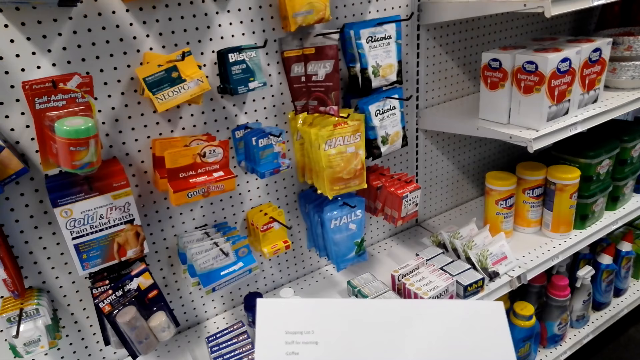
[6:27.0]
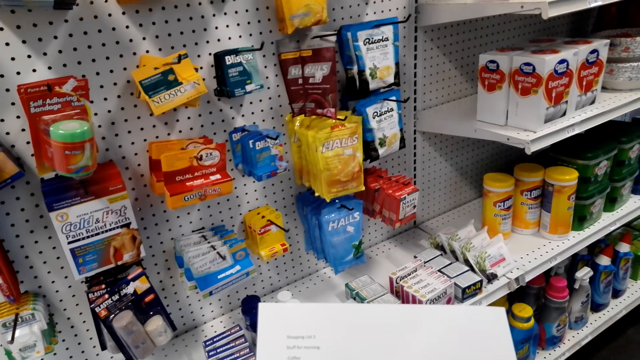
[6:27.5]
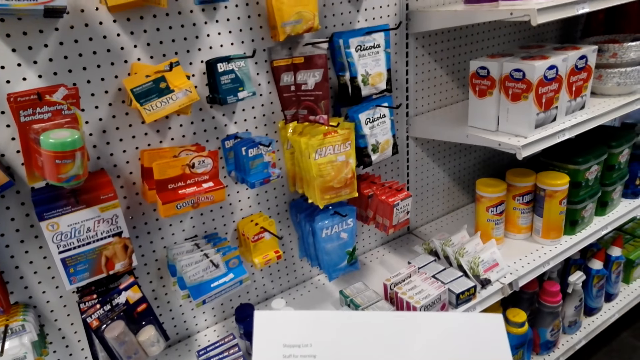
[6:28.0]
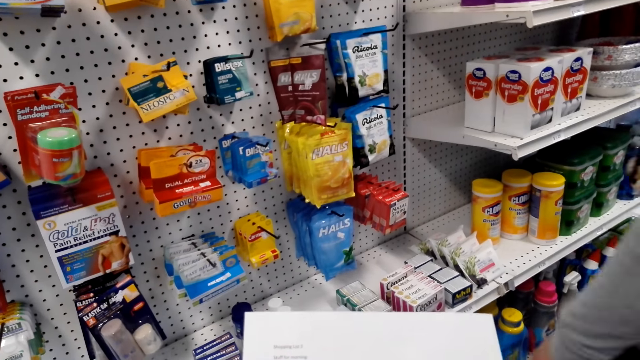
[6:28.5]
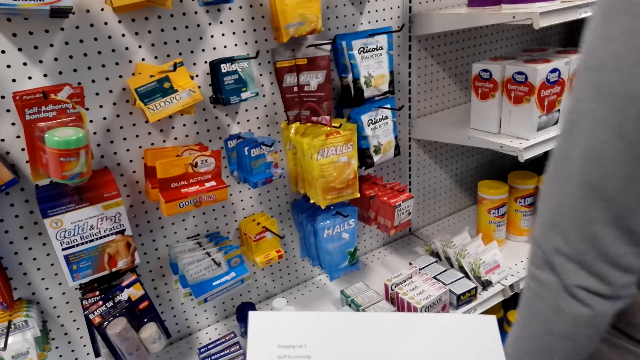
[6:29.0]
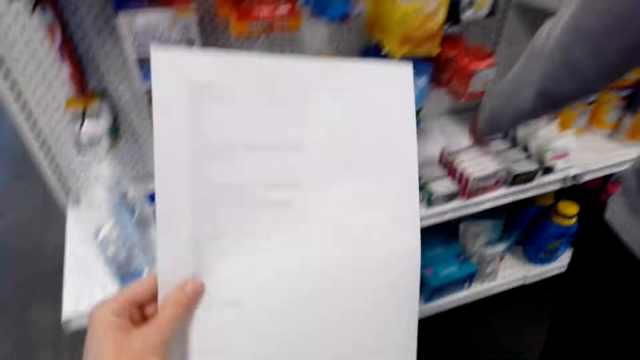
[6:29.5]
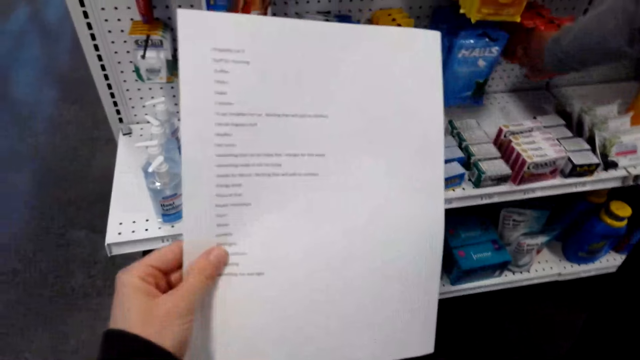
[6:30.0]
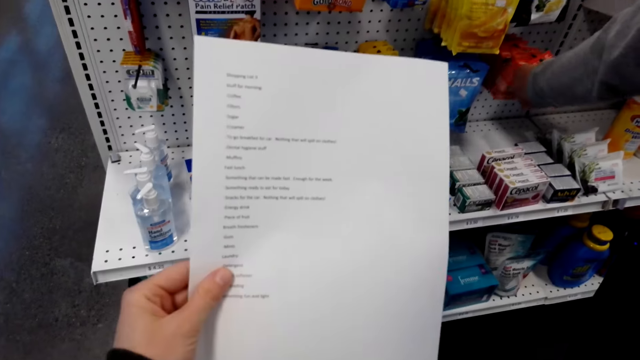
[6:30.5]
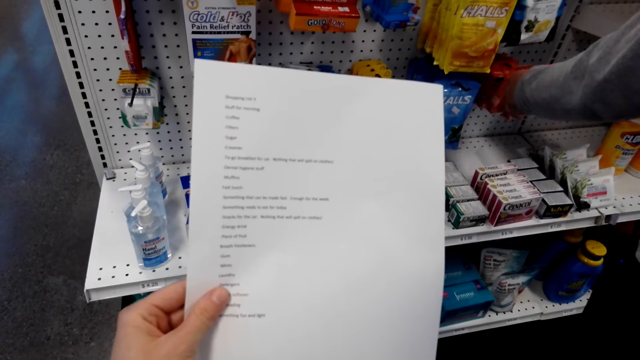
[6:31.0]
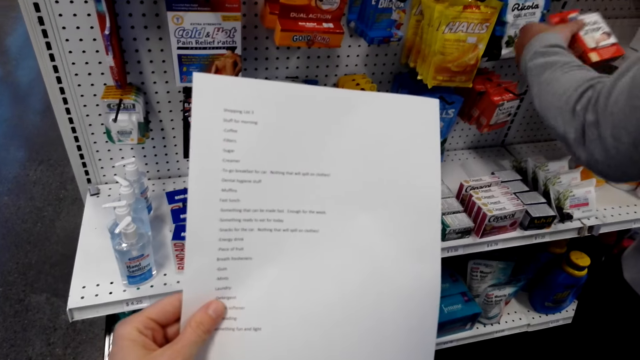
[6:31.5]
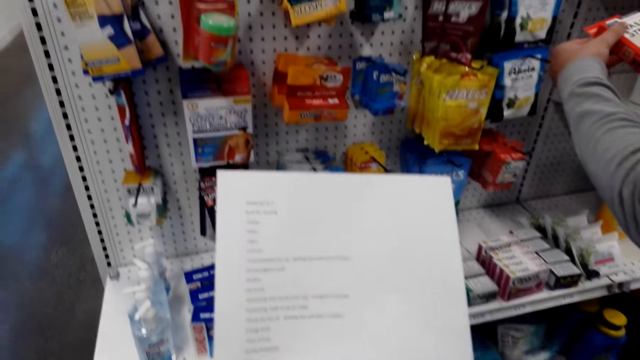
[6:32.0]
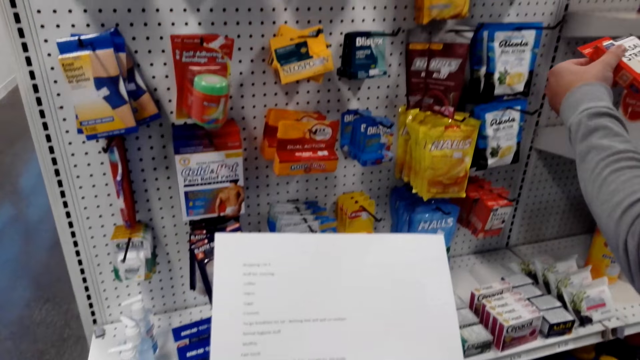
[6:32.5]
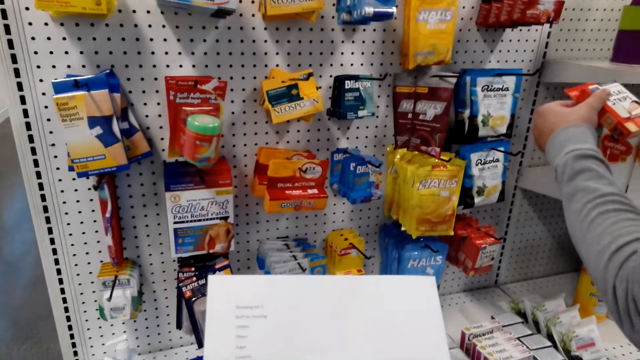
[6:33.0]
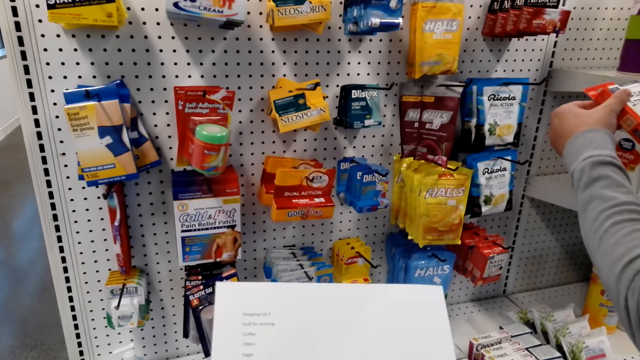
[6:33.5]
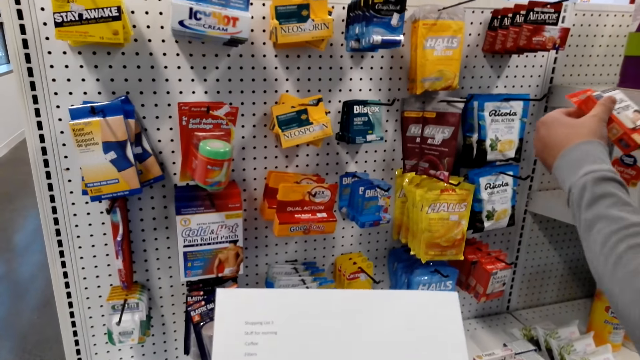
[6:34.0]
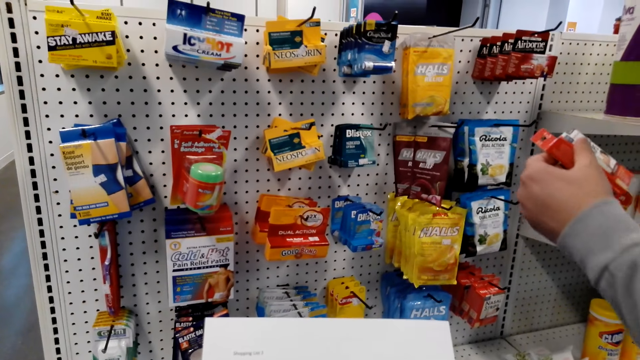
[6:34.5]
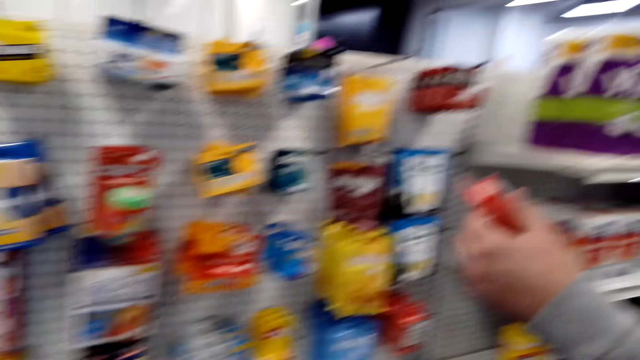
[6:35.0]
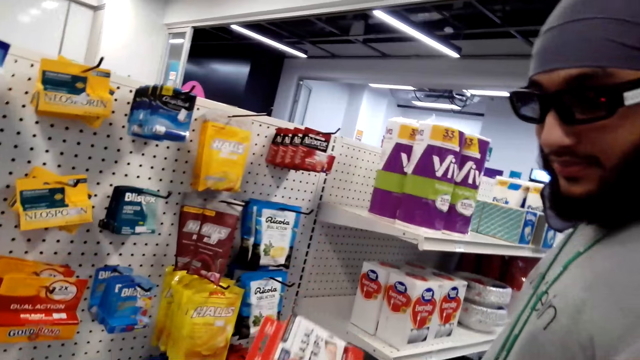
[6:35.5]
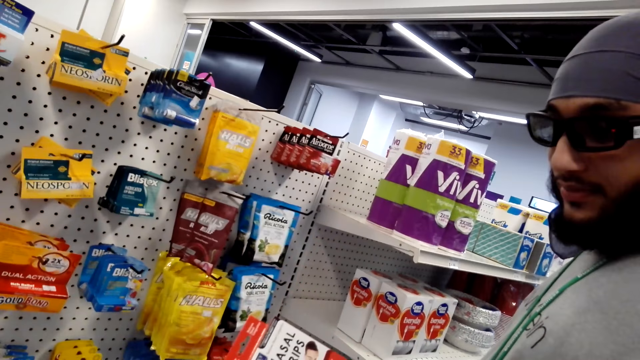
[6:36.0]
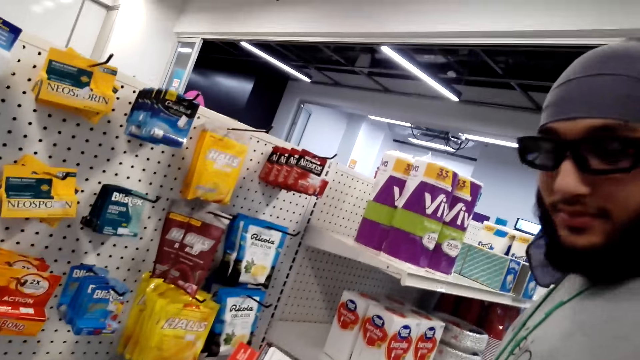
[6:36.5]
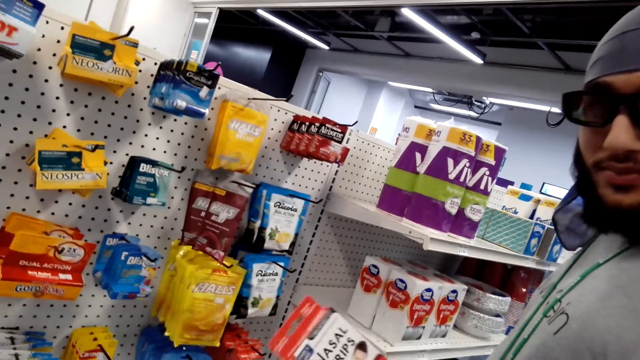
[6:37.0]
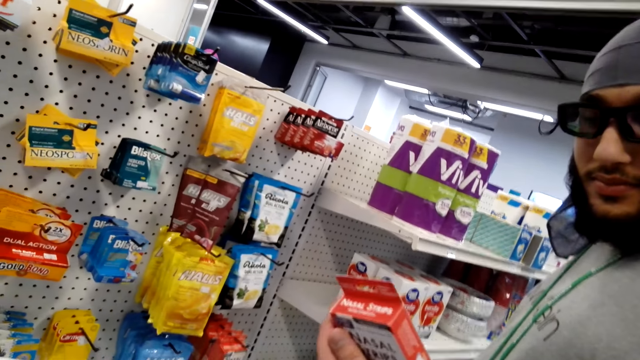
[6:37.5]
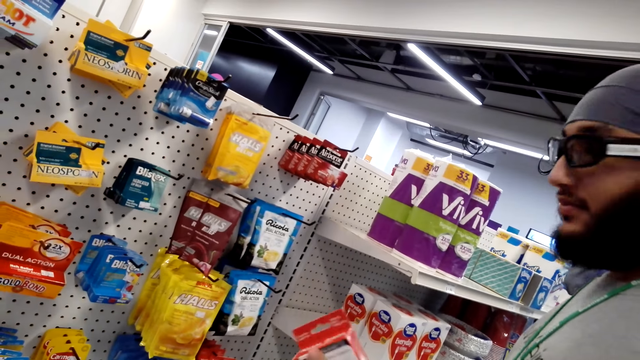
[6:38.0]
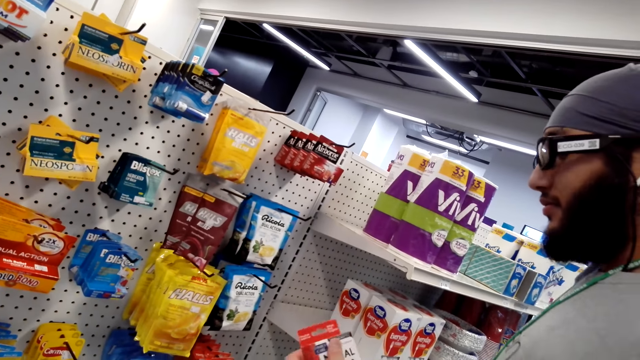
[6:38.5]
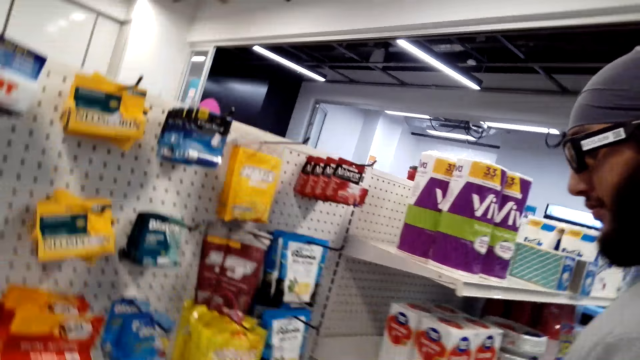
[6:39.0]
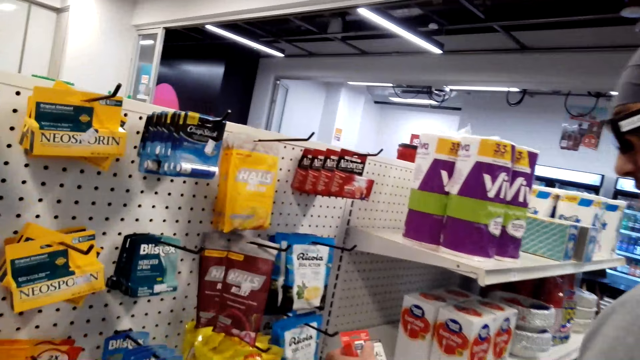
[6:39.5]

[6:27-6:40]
A person collects an item. The person talks to the camera wearer.

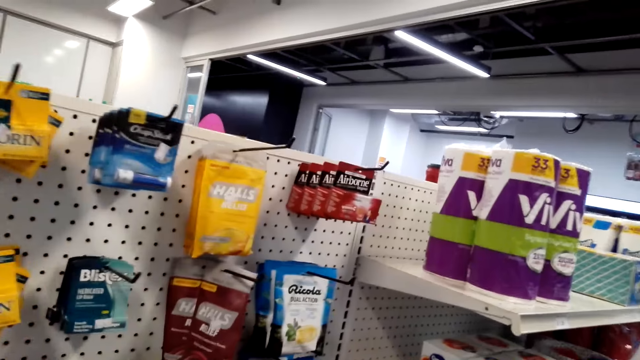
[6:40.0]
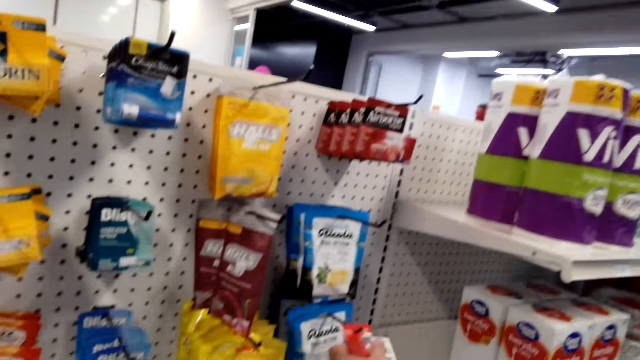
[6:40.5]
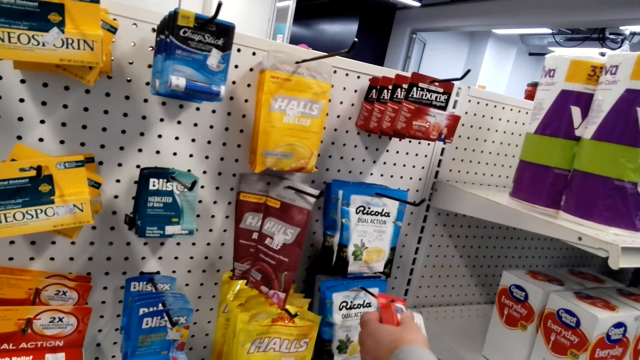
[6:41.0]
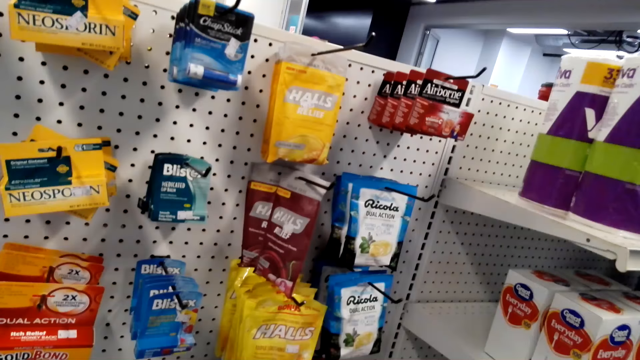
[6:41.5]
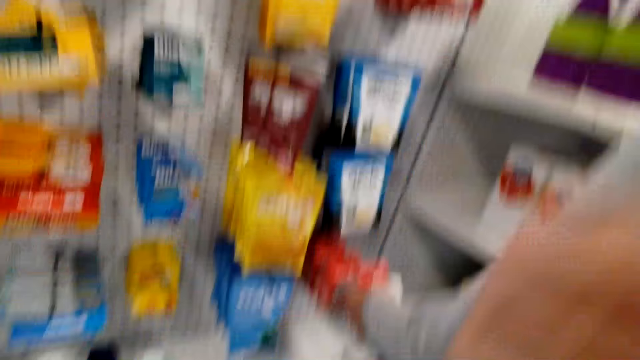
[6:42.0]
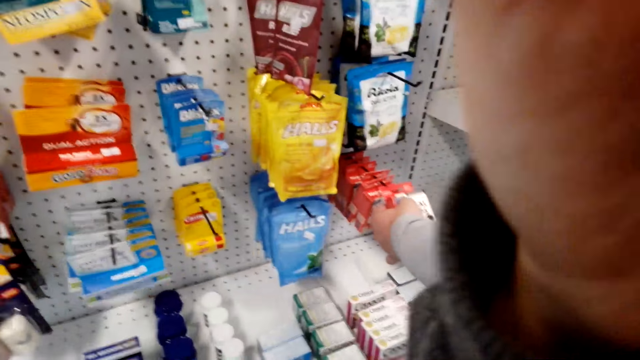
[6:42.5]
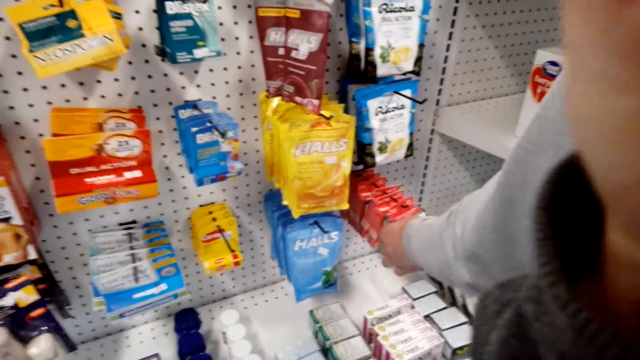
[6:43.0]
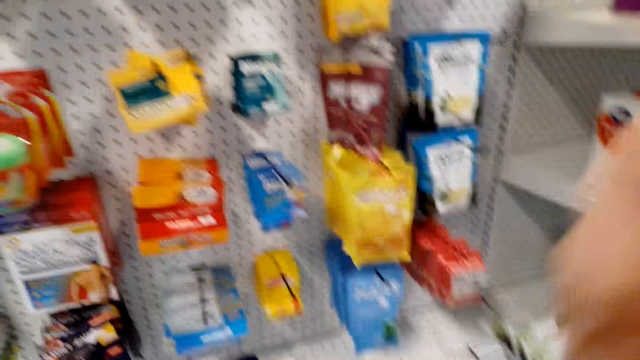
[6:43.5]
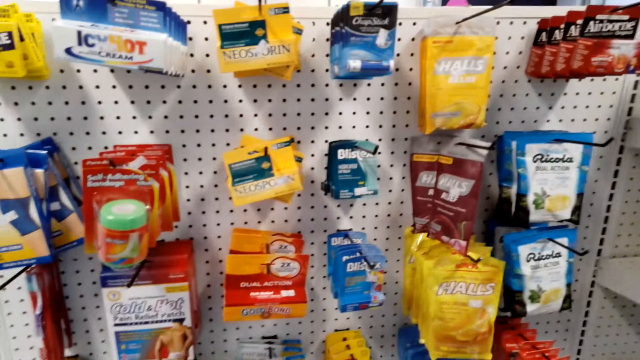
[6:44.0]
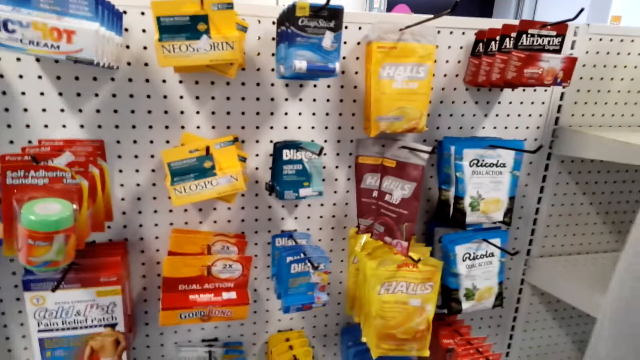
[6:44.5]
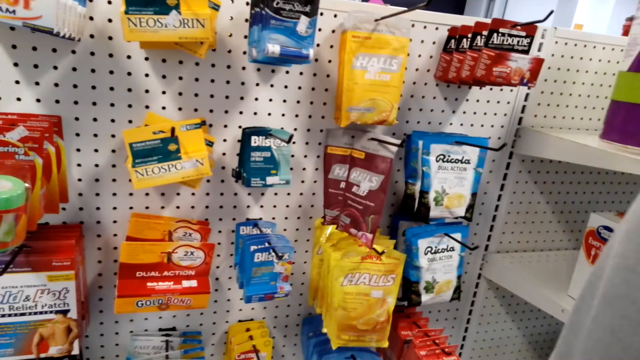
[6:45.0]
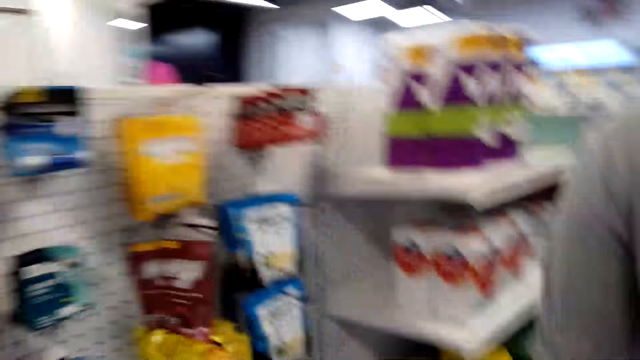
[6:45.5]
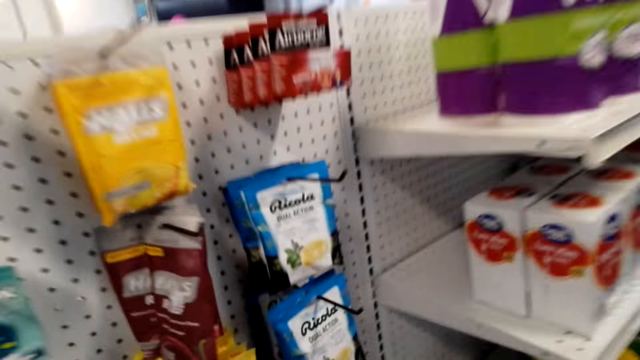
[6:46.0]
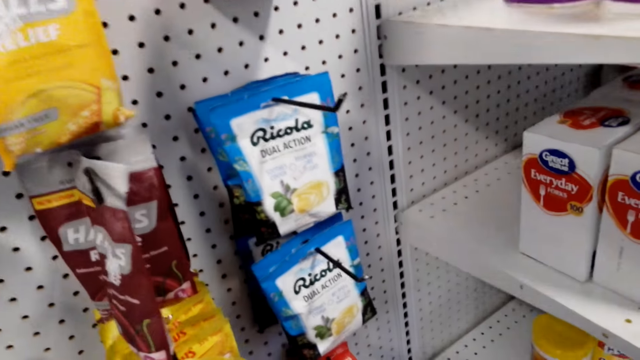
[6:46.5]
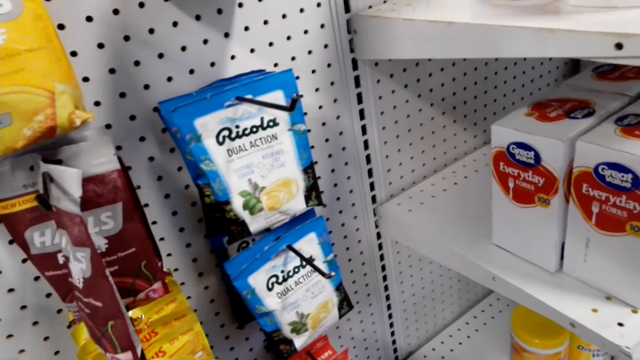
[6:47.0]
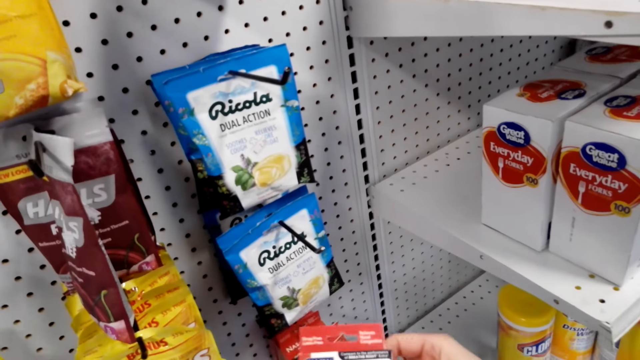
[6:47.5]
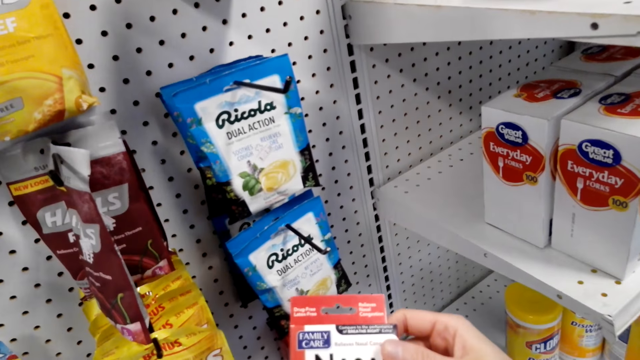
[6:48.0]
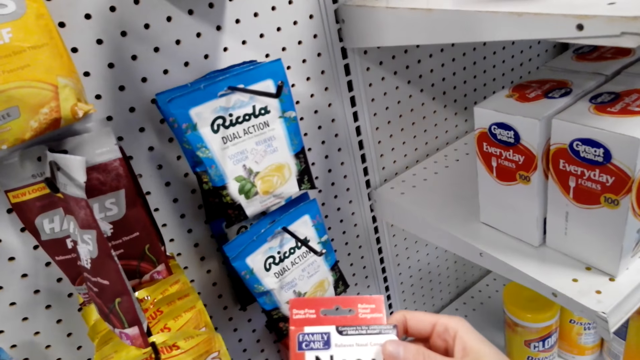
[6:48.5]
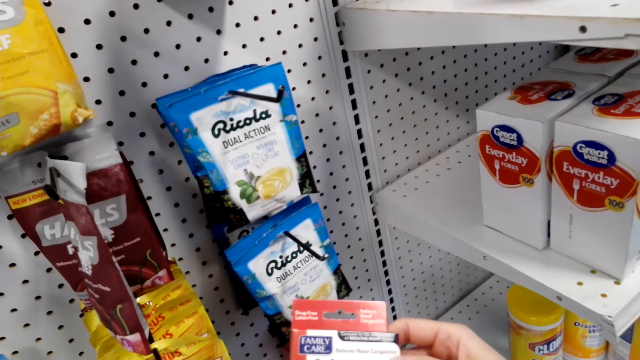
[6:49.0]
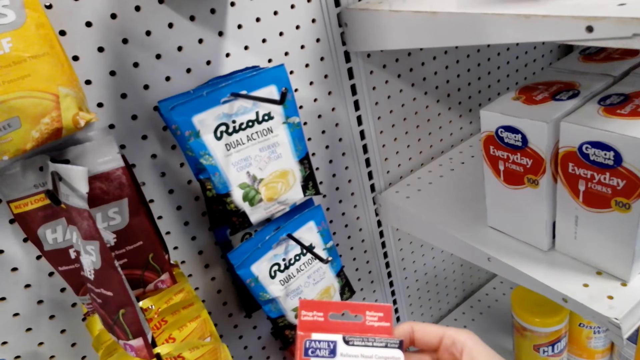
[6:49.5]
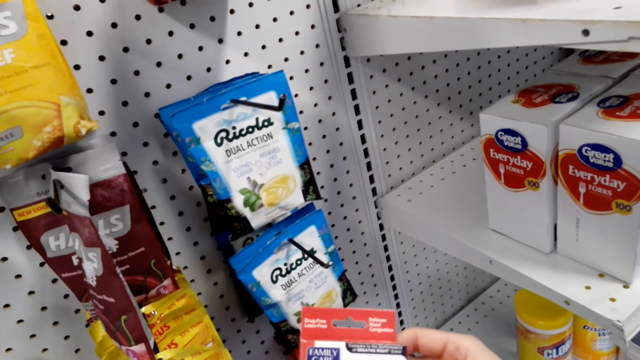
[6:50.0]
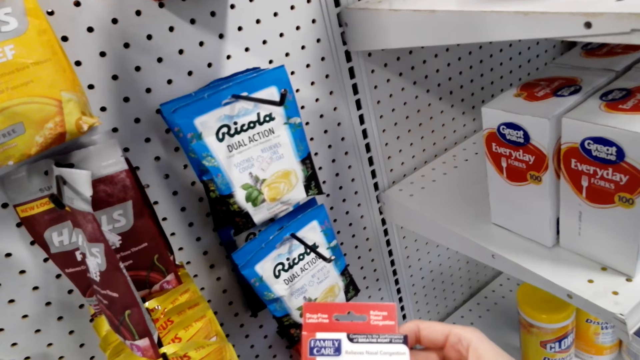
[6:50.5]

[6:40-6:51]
A person hangs the item. The camera wearer holds an item.
